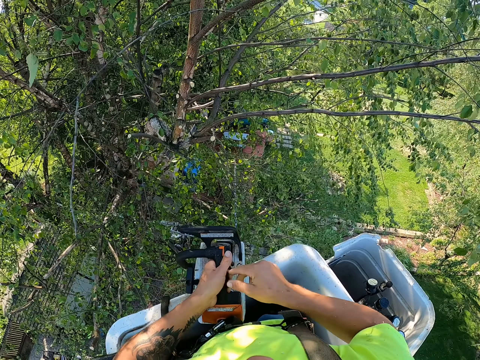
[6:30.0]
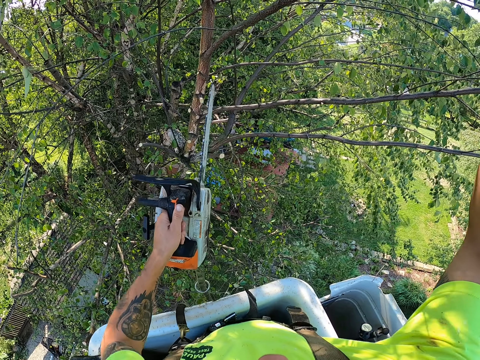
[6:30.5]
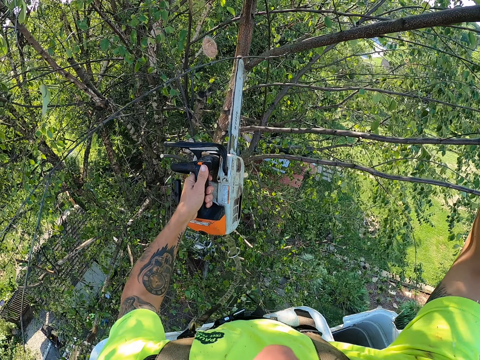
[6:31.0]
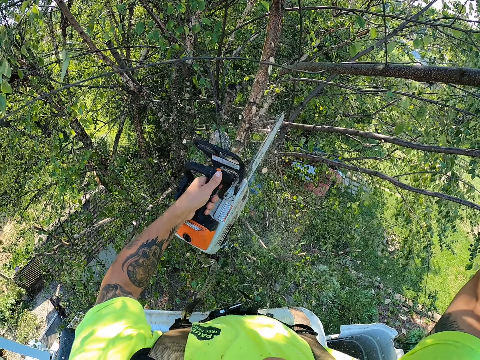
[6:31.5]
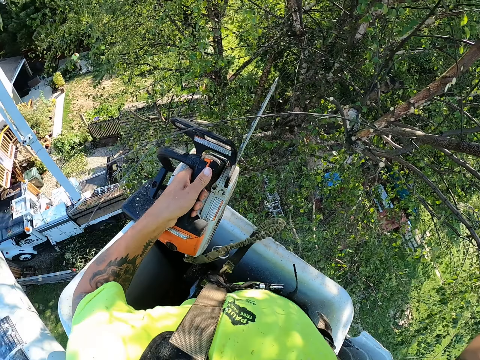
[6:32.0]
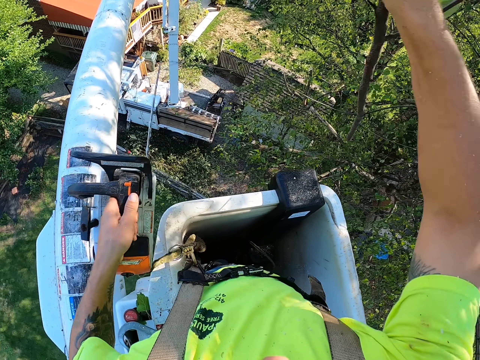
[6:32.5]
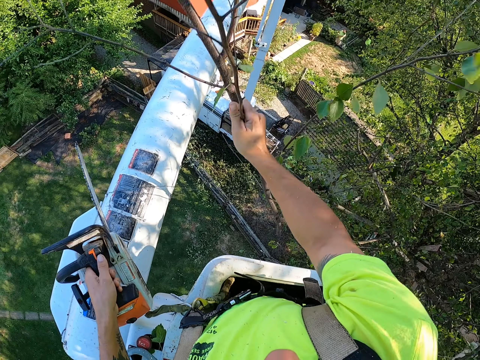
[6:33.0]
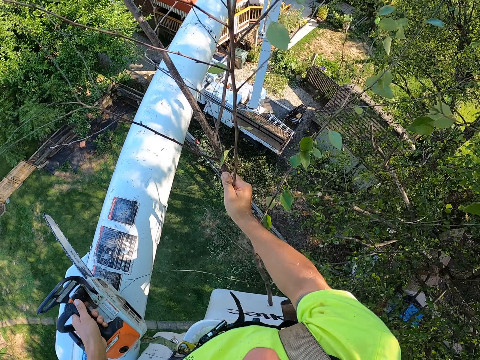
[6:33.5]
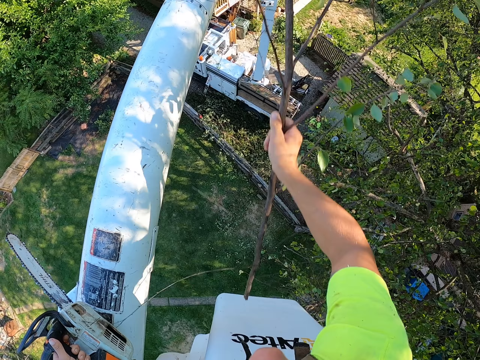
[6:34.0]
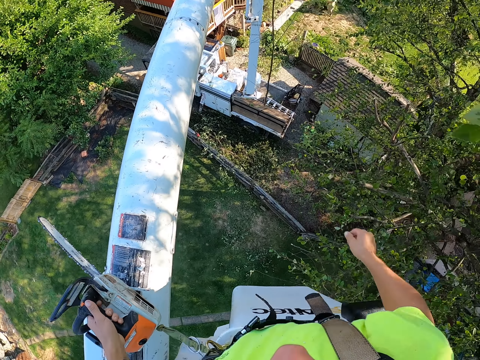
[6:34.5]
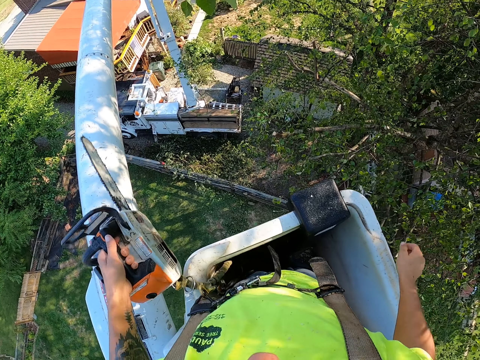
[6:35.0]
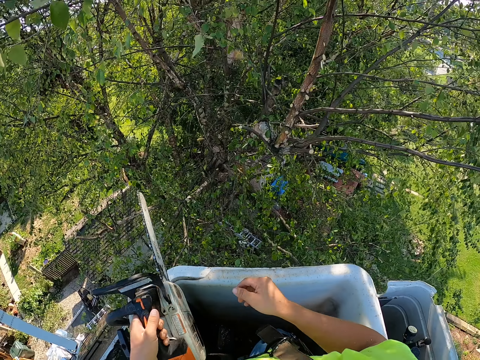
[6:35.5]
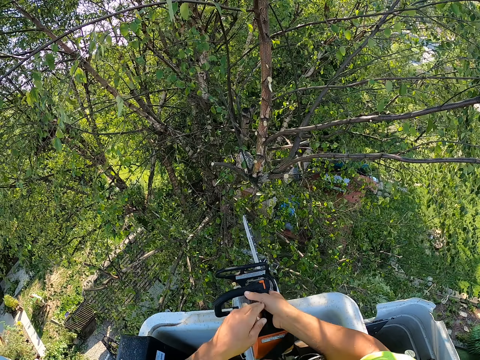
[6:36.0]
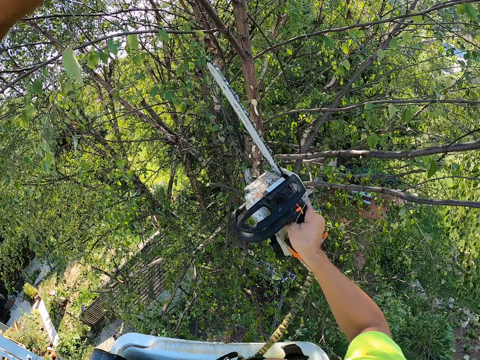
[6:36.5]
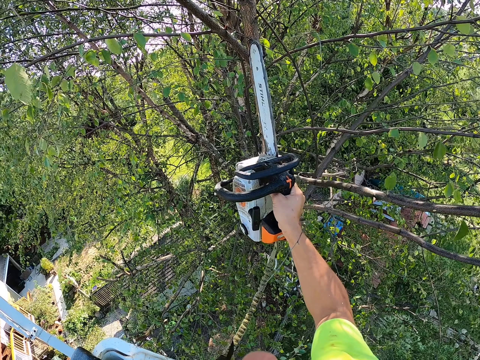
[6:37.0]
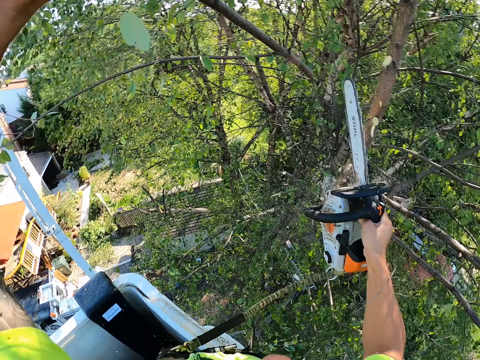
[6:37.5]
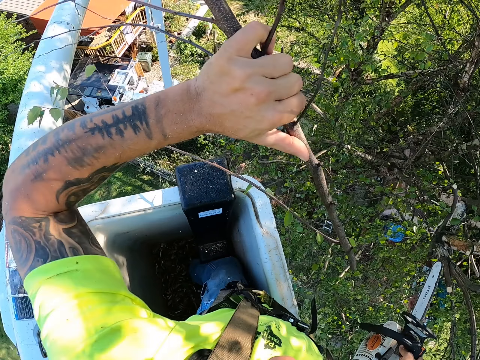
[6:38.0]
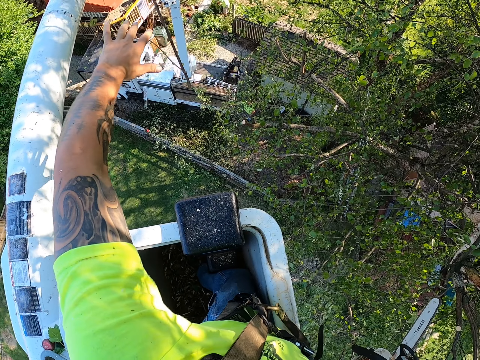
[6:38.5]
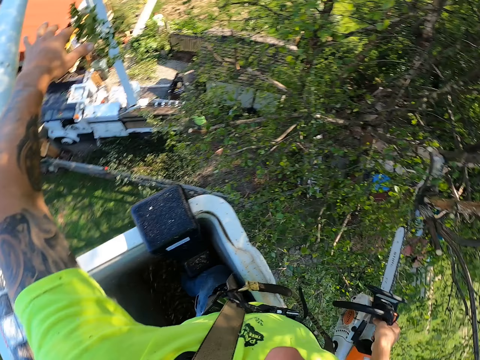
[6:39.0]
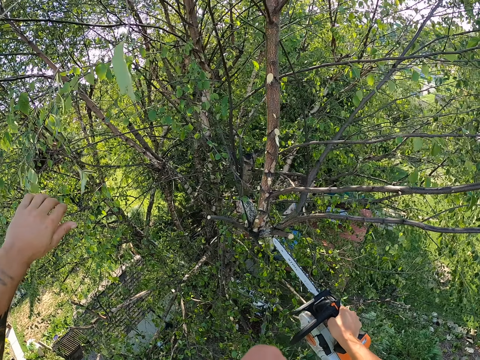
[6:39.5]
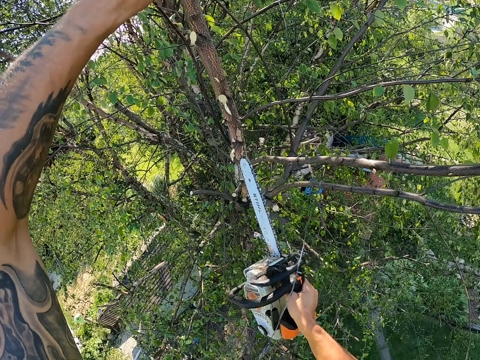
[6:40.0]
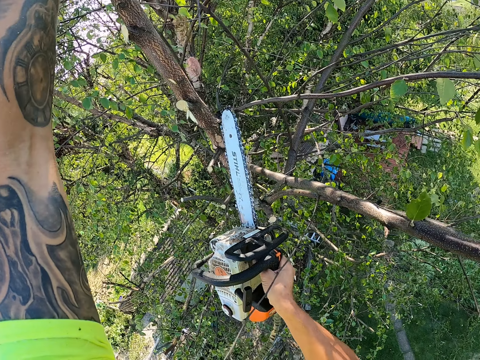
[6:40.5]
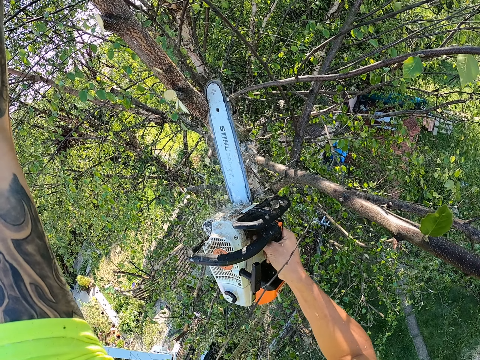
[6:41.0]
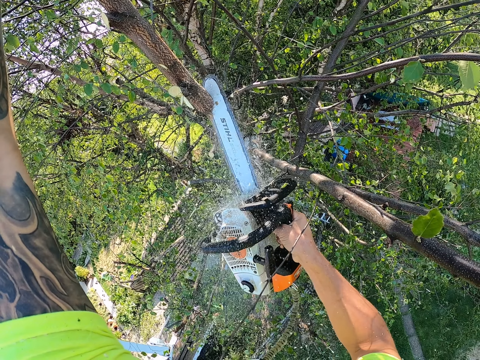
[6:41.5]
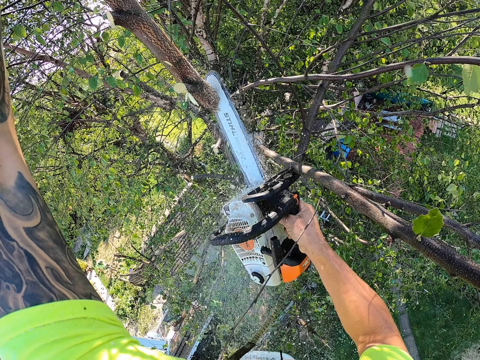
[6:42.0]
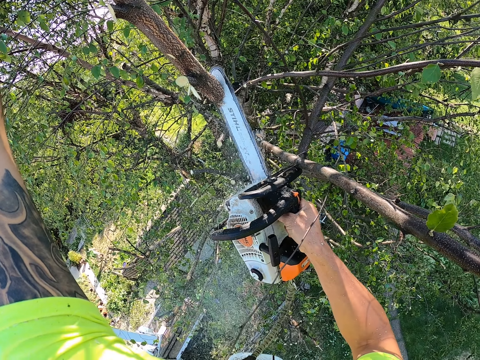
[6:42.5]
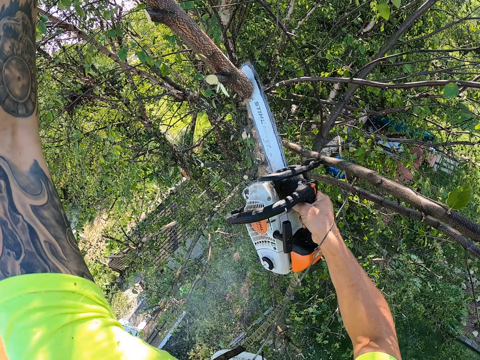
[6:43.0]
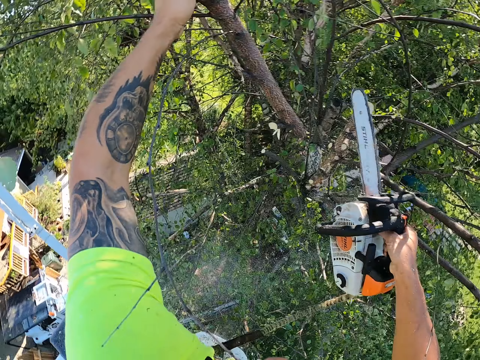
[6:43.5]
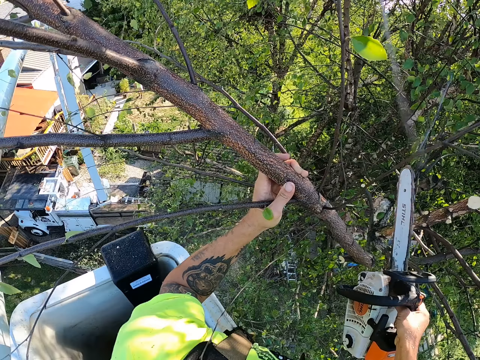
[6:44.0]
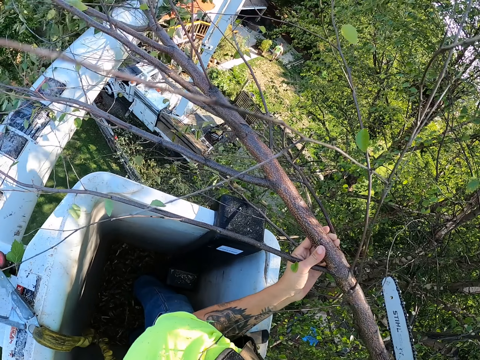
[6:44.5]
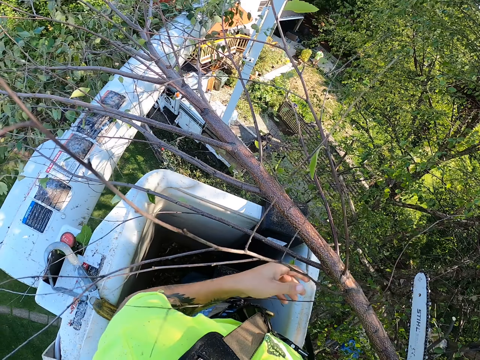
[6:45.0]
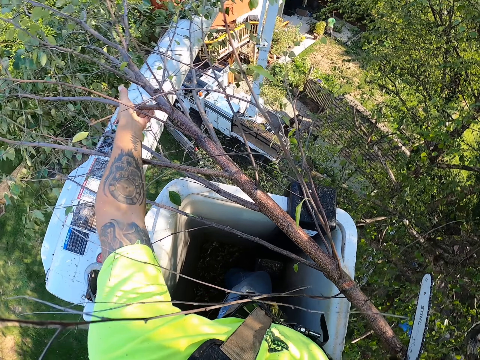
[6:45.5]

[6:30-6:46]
The camera wearer grabs a tree branch with his right hand and cuts the tree branch with the chain saw in his left hand. He throws the branch. He drops the tree branch from a cherry picker on the ground with his right hand. He passes the chainsaw from his left hand to his right hand. He cuts the tree branch with the chain saw in his right hand. He drops the tree branch from the cherry picker on the ground with his left hand. He throws the branch. He cuts the tree branch with the chain saw in his right hand. He holds the tree branch in both hands.

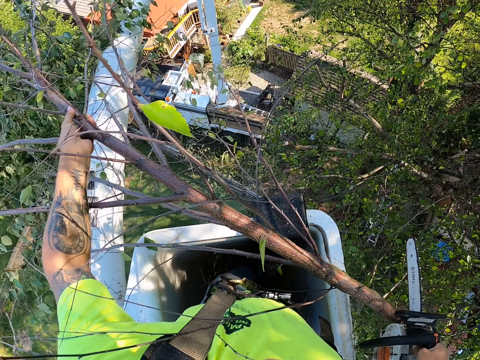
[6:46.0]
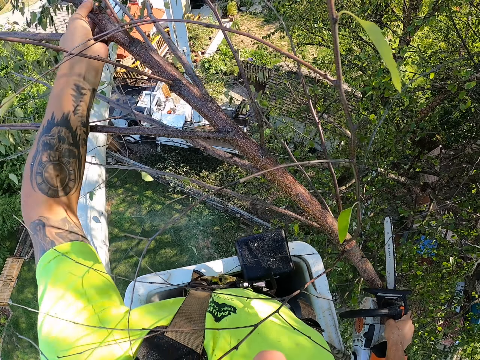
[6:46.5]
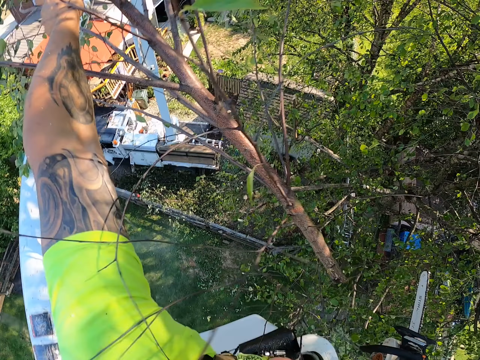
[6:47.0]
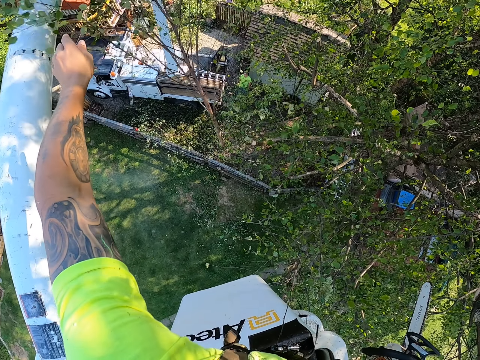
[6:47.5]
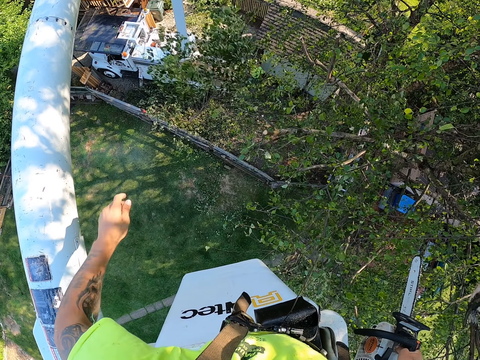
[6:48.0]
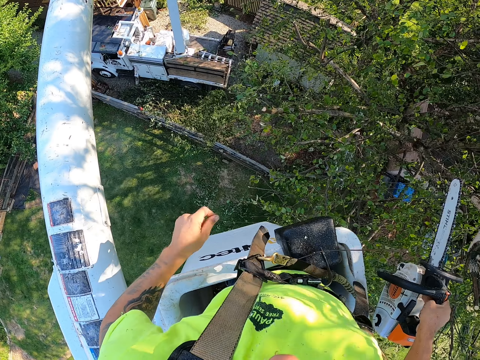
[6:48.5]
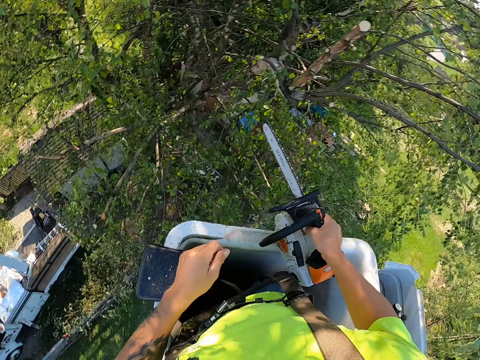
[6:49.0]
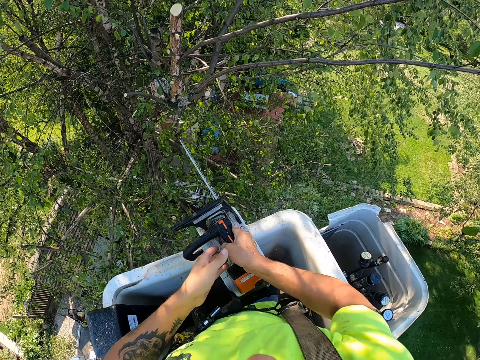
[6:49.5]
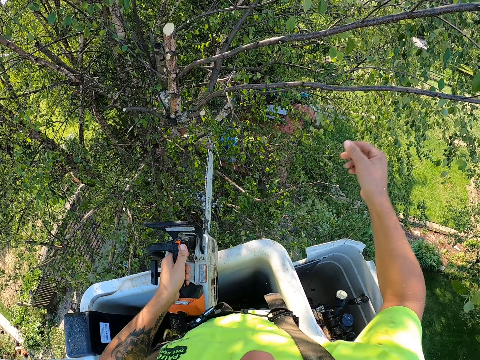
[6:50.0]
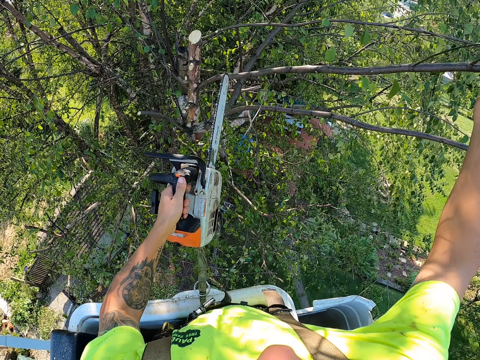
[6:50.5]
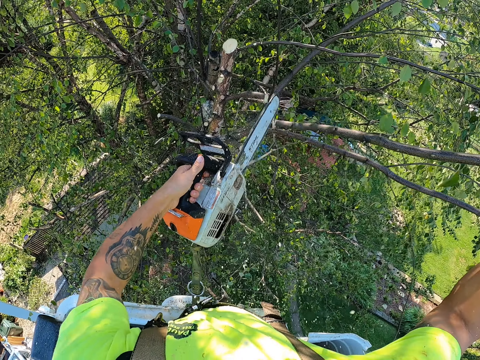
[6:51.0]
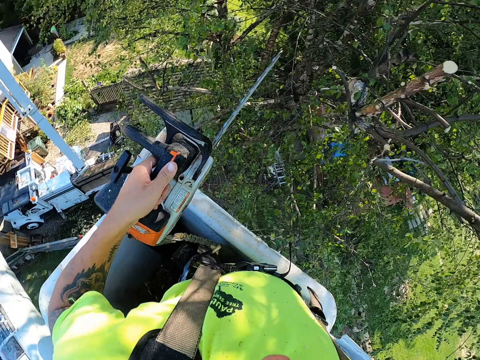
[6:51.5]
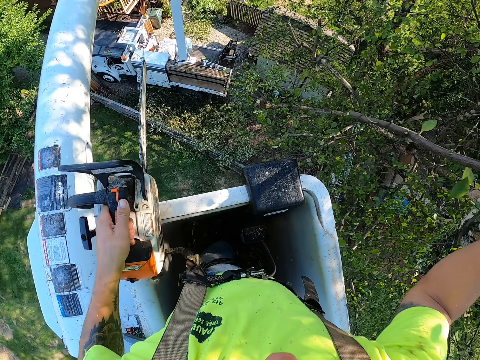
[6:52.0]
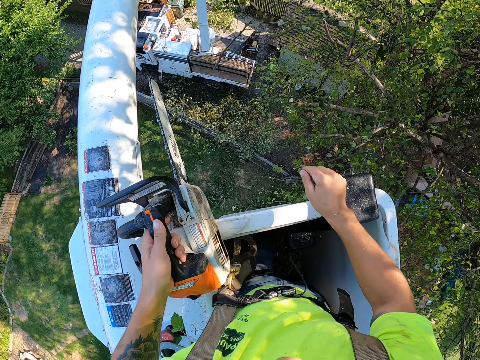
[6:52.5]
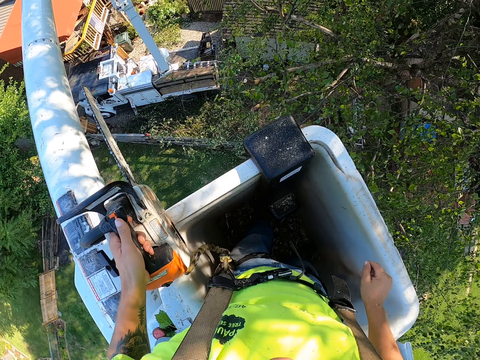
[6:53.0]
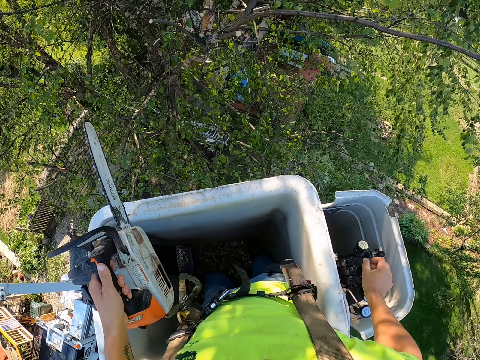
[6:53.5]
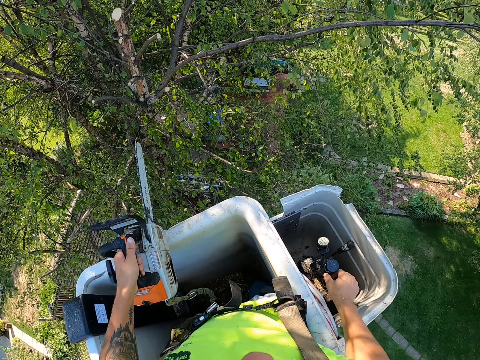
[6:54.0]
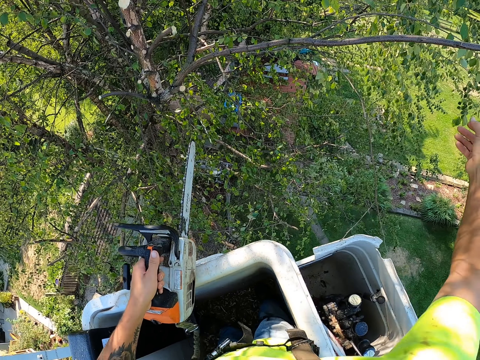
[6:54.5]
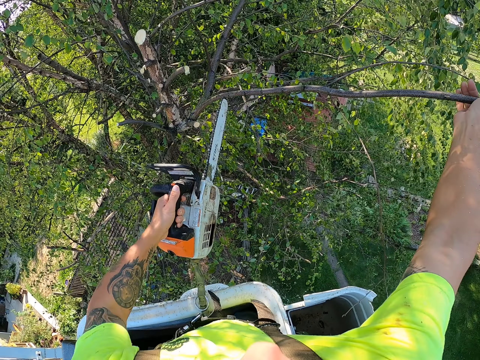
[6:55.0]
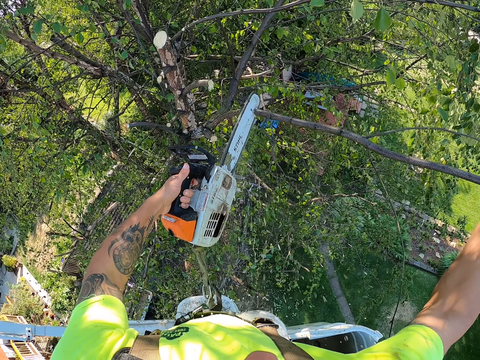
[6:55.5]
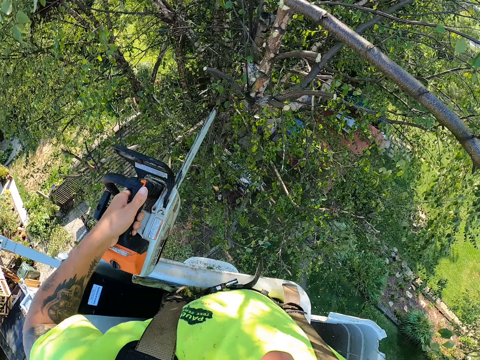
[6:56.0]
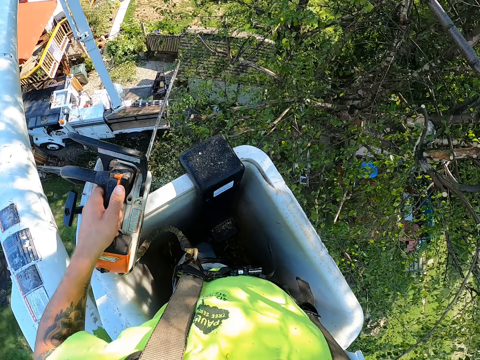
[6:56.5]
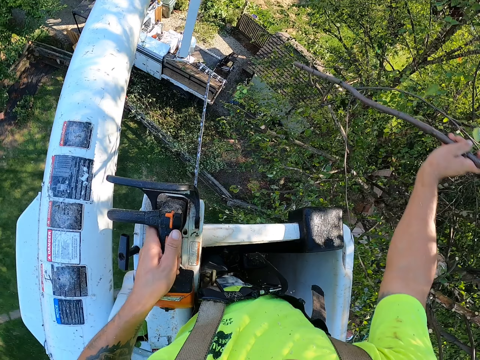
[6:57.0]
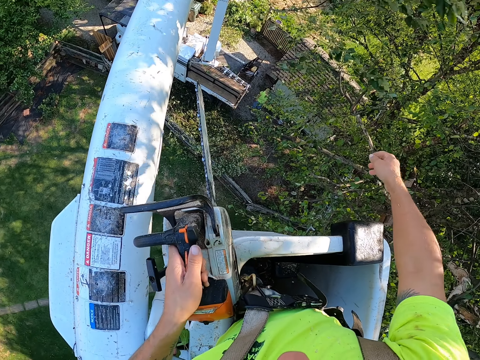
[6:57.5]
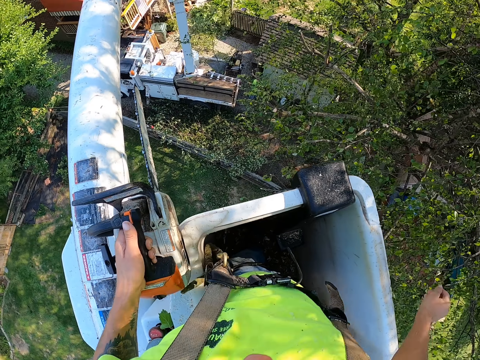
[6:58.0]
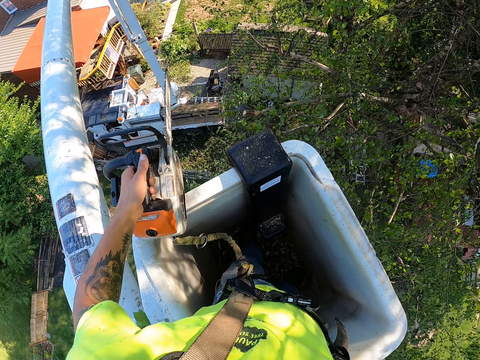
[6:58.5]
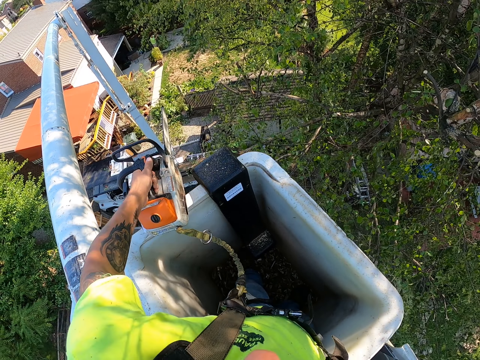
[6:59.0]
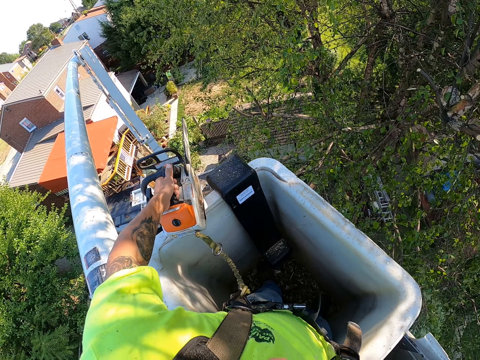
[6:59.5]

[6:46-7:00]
The camera wearer drops the tree branch from a cherry picker on the ground with both hands. He throws the branch. He passes the chainsaw from his right hand to his left hand. He grabs a tree branch with his right hand and cuts the tree branch with the chain saw in his left hand. He drops the tree branch from the cherry picker on the ground with his right hand. He throws the branch. He places the chainsaw on the cherry picker with his left hand, holds the cherry picker handle with his right hand and grabs the tree branch with his right hand. He holds another branch. He cuts the tree branch with the chain saw in his left hand. He throws the branch. He drops the tree branch from the cherry picker on the ground with his right hand. He places the chainsaw on the cherry picker with his left hand.
